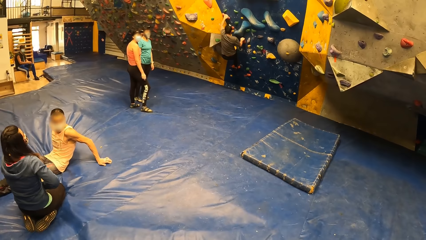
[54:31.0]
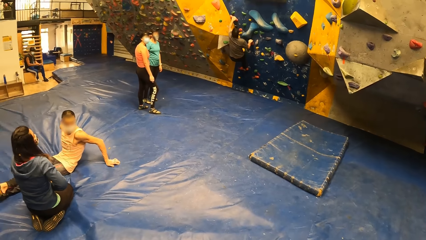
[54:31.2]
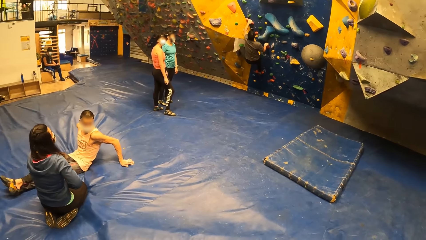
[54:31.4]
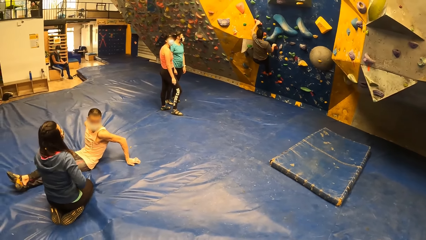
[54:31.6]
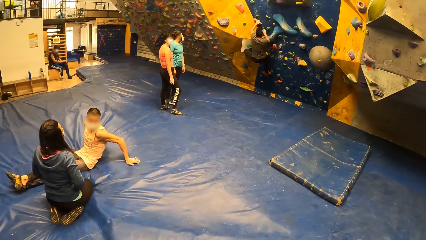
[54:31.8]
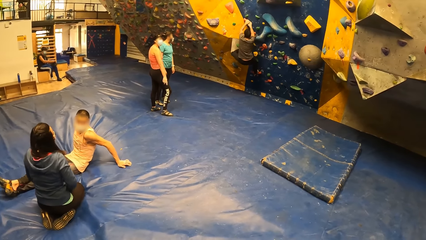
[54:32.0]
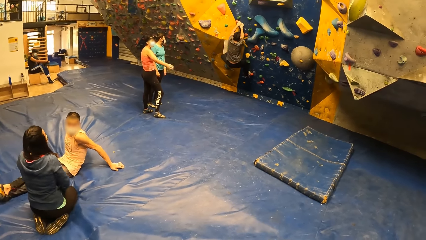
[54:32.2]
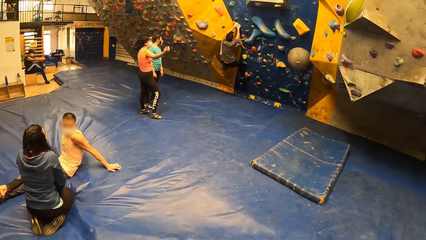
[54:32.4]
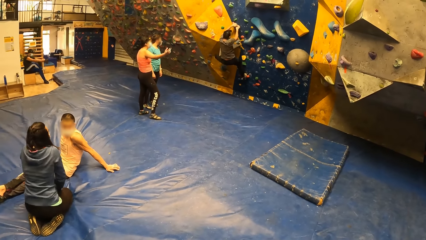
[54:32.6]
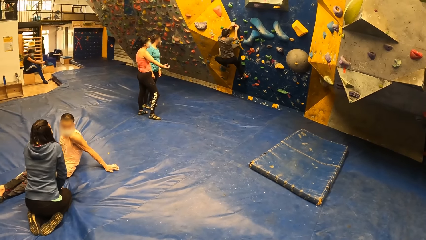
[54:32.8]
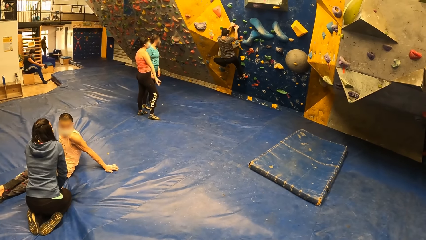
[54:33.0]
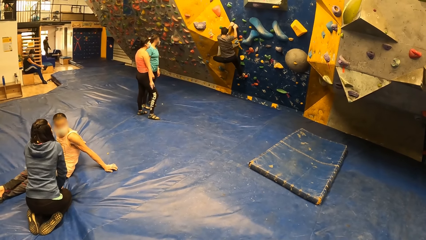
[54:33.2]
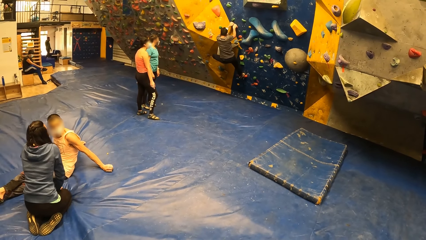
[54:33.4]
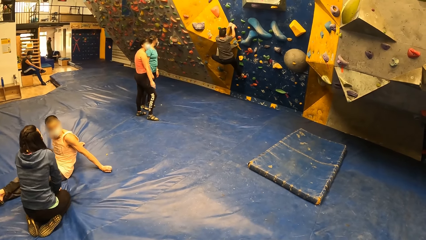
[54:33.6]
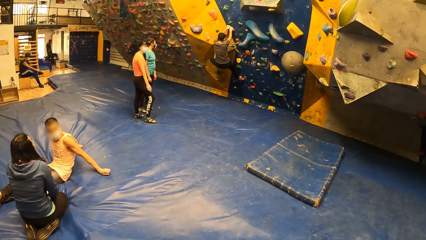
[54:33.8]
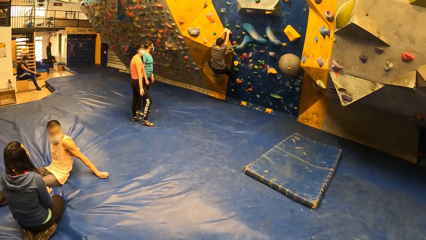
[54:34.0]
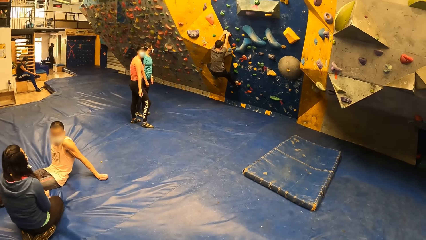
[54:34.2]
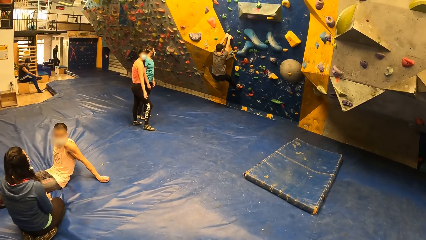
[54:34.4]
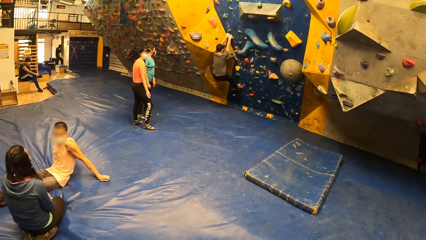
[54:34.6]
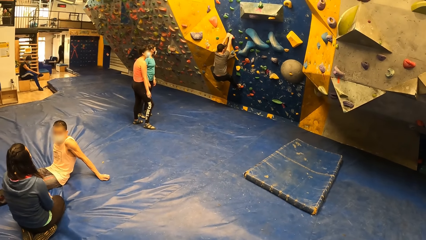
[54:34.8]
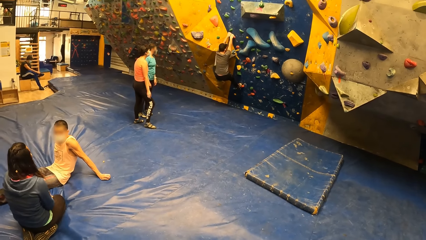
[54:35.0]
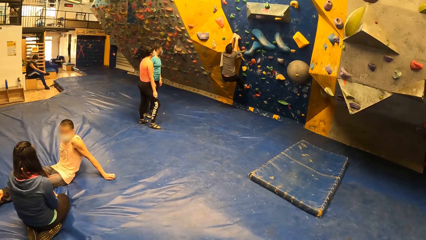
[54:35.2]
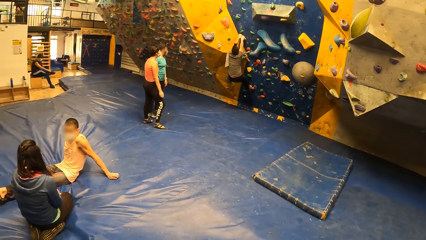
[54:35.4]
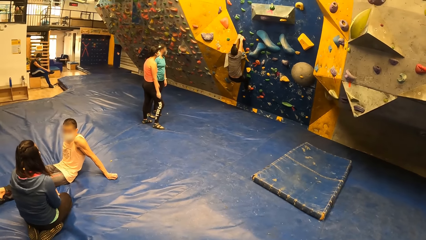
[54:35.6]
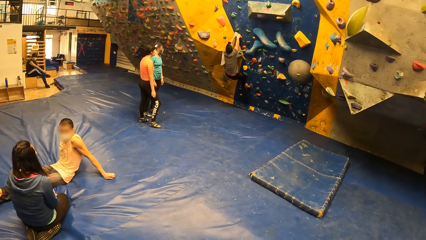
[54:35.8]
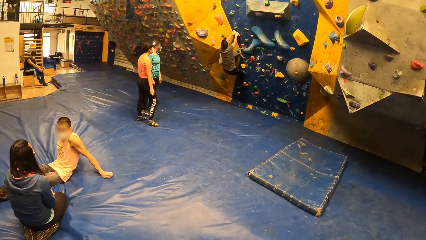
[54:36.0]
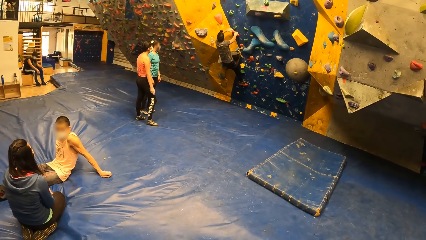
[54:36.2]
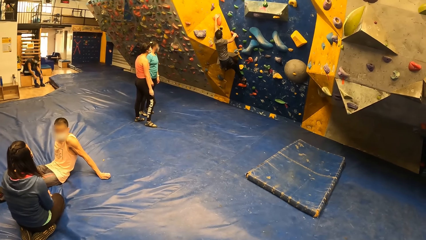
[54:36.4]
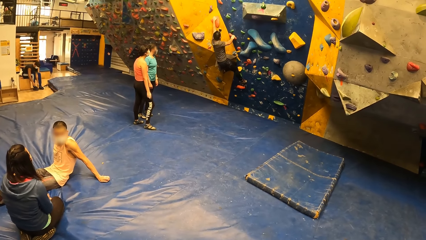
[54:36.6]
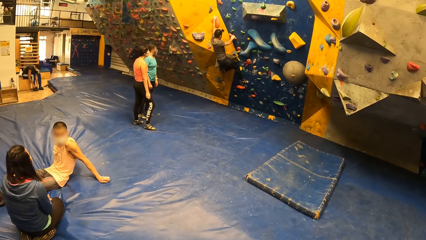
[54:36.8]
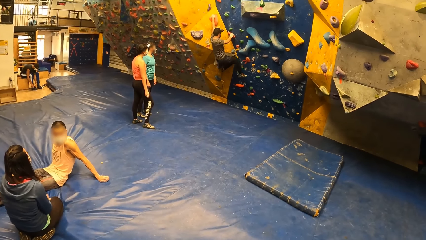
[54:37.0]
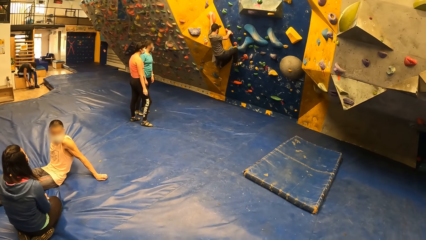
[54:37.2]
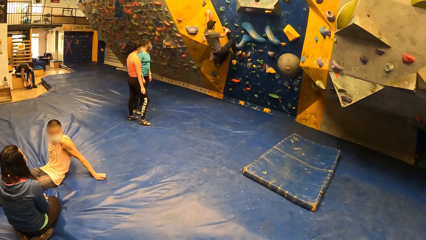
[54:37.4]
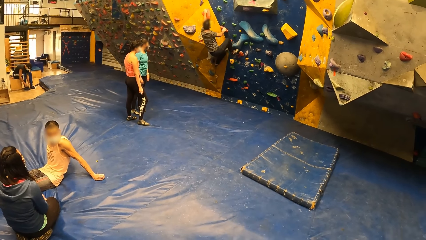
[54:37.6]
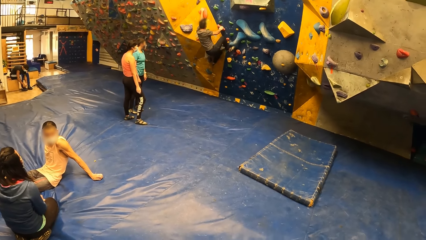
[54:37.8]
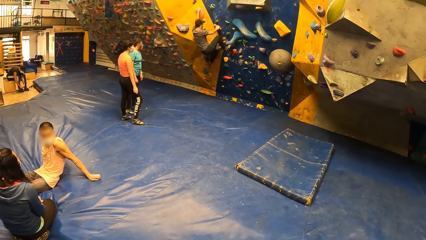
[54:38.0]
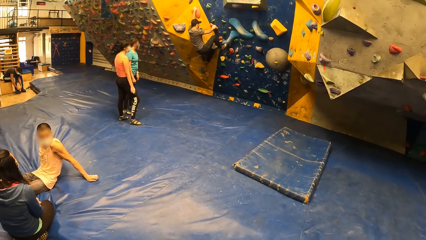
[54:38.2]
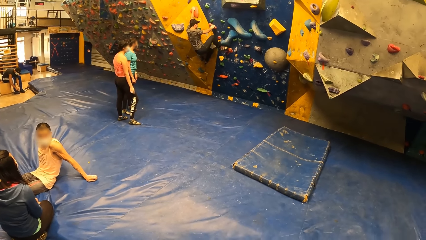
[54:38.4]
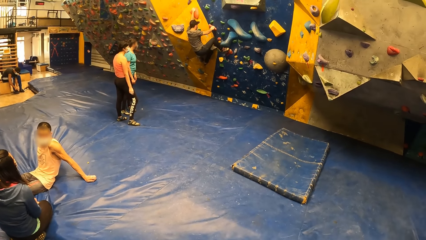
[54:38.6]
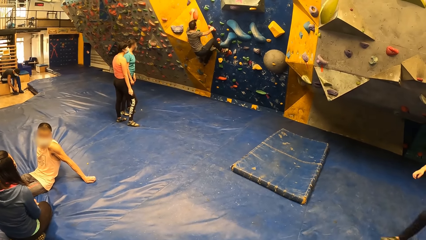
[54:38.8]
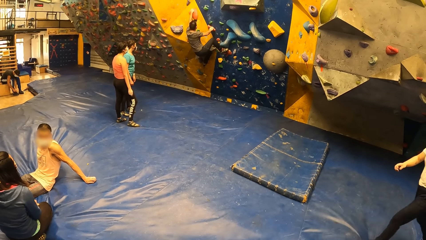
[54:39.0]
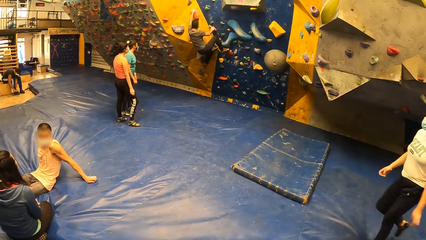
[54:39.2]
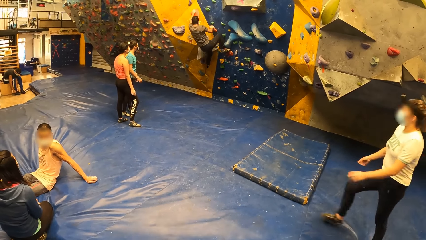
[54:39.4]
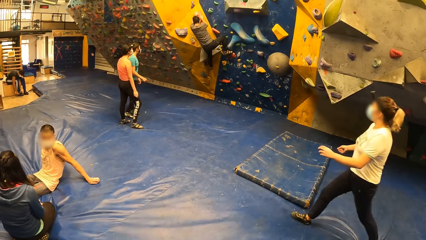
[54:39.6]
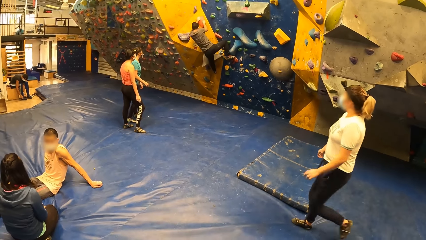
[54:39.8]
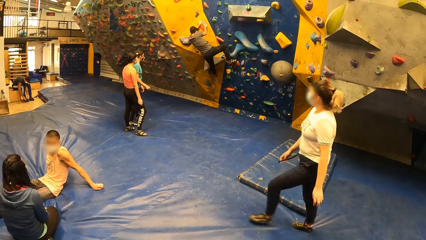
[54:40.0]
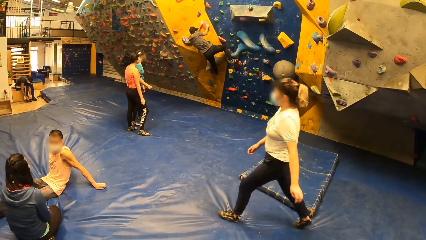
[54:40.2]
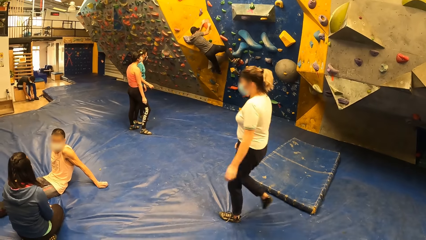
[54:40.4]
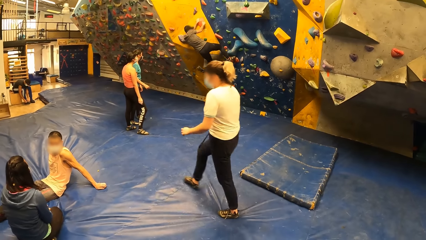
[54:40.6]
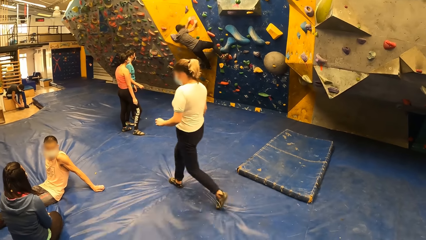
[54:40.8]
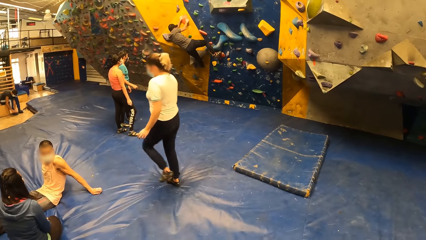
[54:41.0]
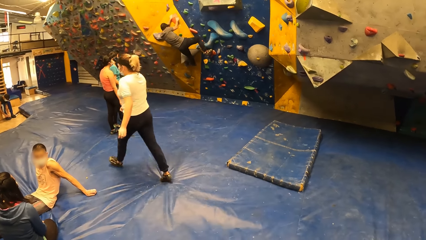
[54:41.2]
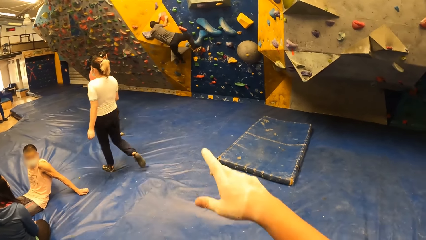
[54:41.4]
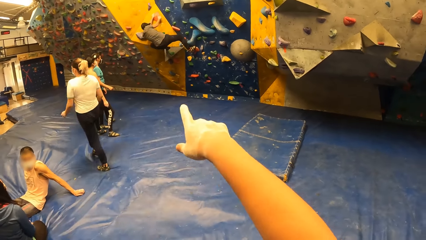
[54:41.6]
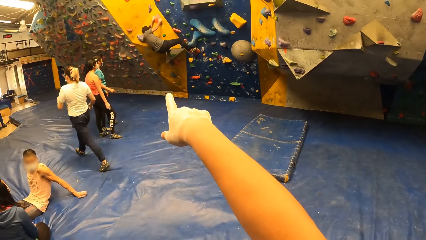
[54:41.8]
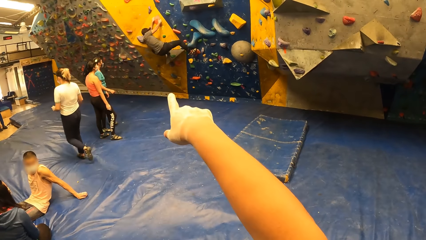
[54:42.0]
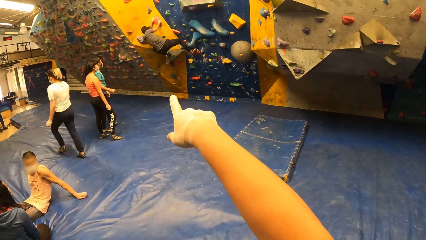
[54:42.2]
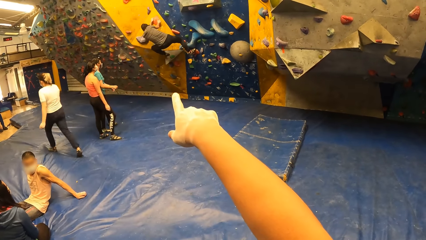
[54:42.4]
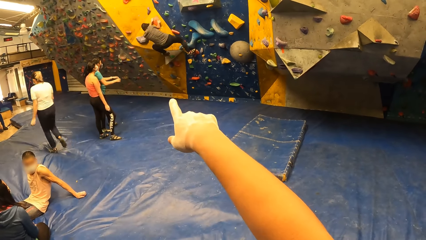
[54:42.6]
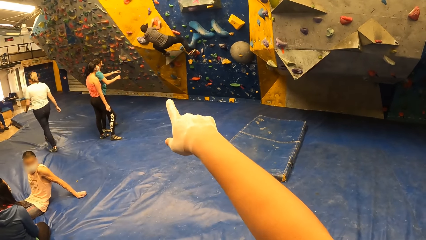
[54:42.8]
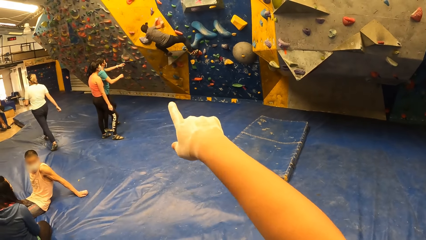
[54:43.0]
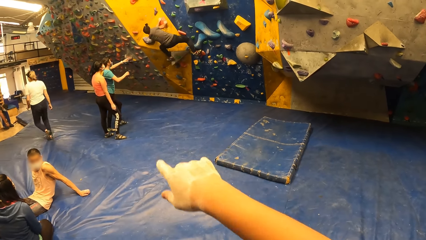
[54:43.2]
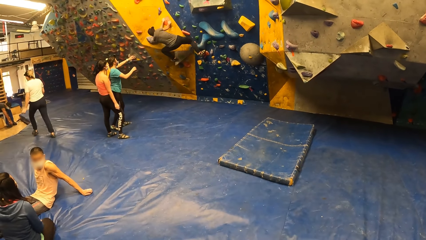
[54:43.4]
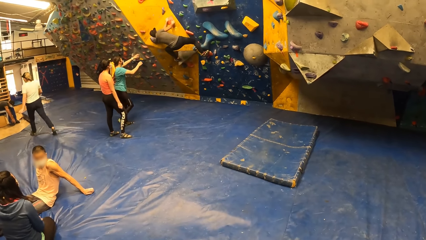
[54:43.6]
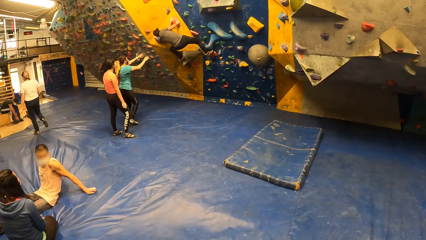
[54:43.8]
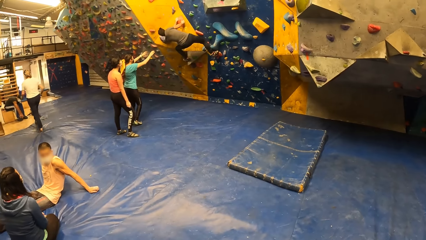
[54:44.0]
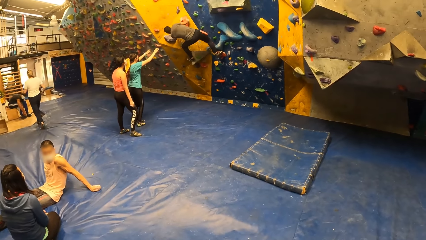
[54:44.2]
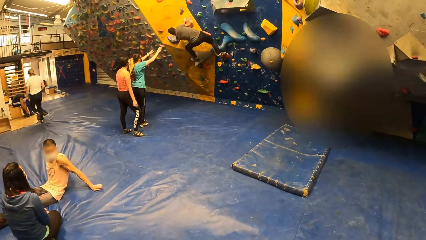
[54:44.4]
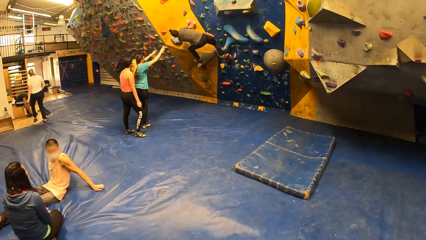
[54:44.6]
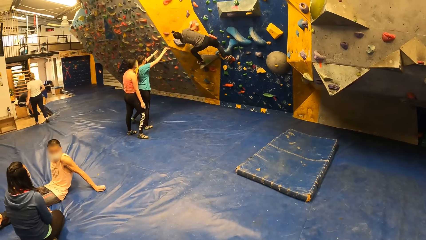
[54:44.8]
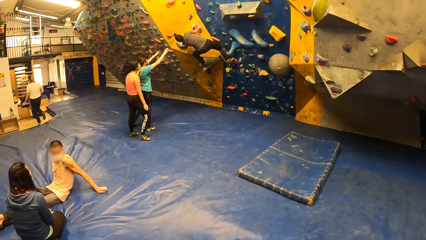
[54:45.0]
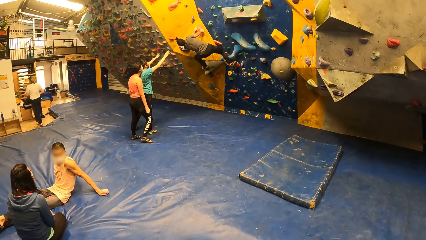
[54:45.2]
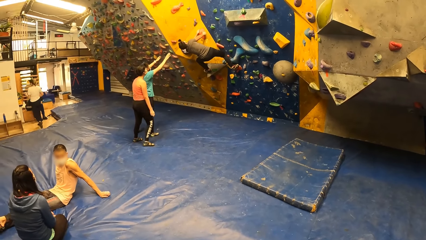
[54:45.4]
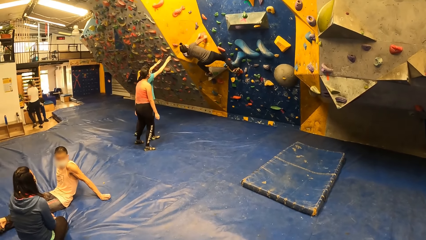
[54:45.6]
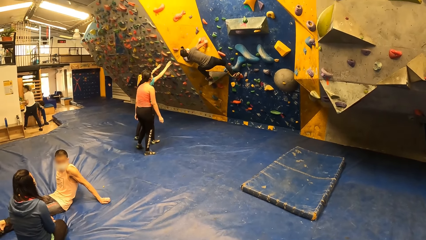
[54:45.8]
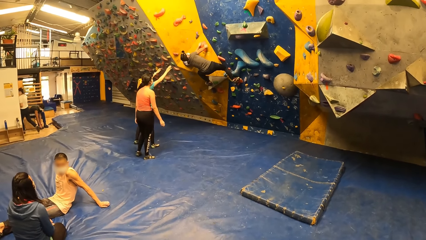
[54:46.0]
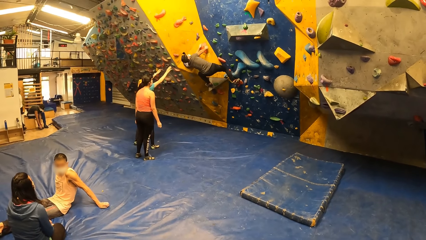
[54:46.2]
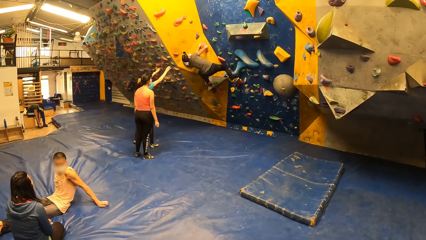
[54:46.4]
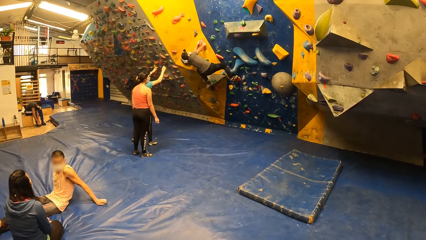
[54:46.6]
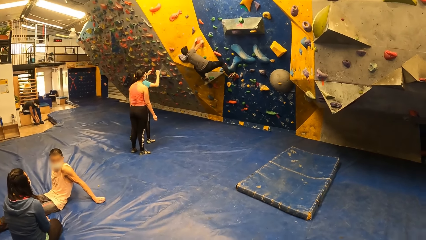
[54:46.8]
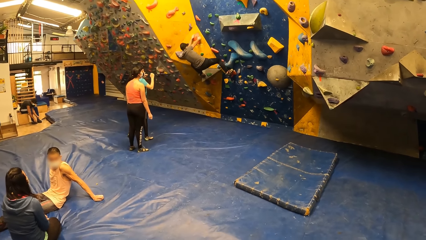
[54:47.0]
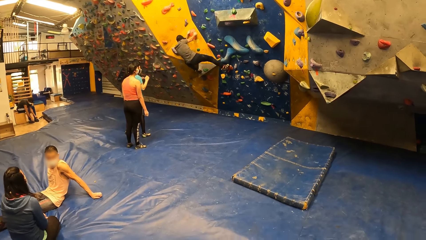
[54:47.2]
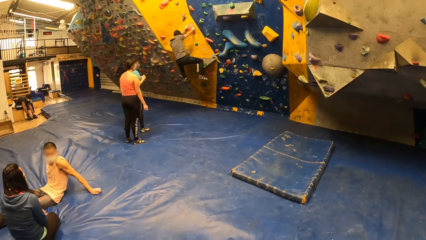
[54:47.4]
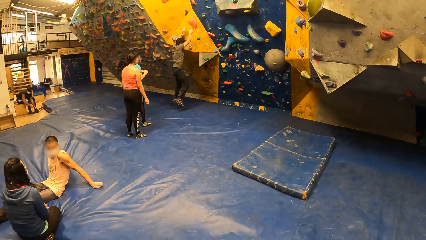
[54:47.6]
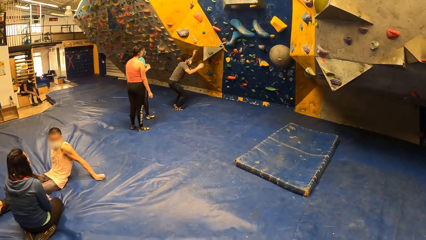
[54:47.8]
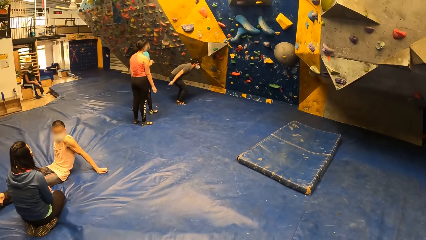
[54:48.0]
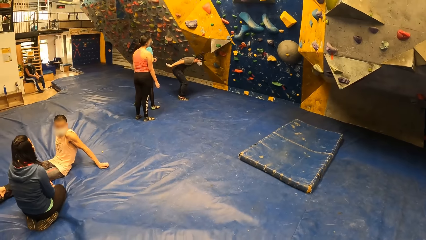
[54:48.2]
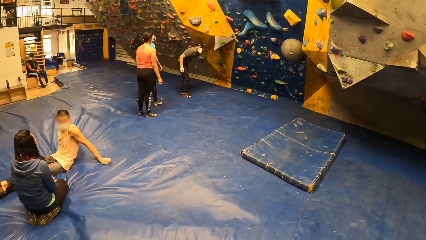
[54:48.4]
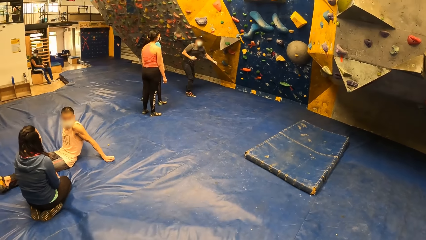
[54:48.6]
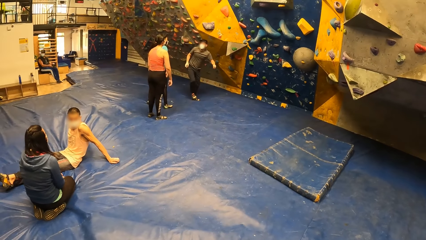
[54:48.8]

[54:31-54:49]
A woman moves her body. The camera wearer looks at a man. Another woman walks in front of the colleagues. The camera wearer gesticulates with his right hand. He points at the wall. A man stretches both hands towards another man. Another woman moves towards the wall and lifts her hands. The other man jumps down the bouldering wall.
